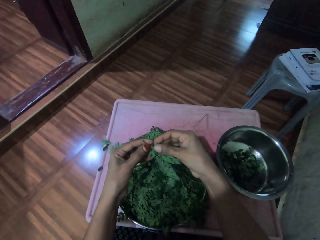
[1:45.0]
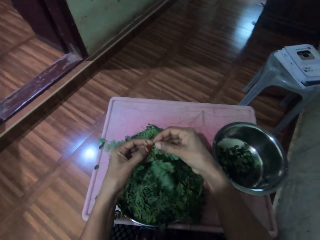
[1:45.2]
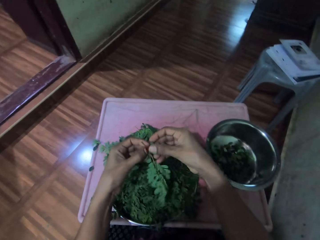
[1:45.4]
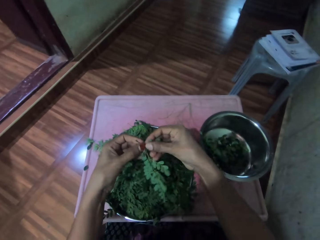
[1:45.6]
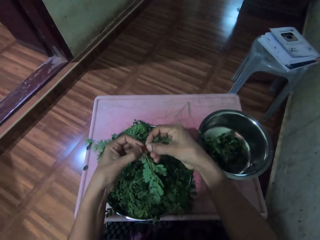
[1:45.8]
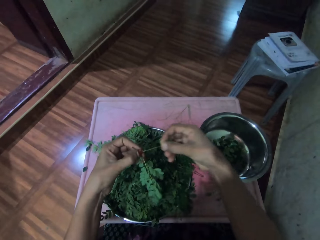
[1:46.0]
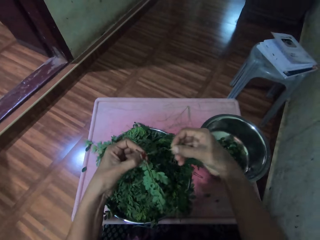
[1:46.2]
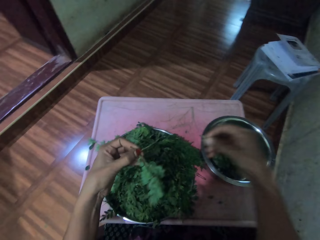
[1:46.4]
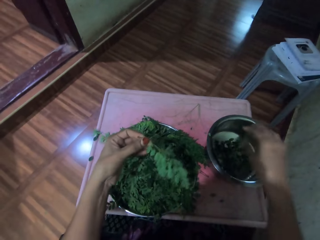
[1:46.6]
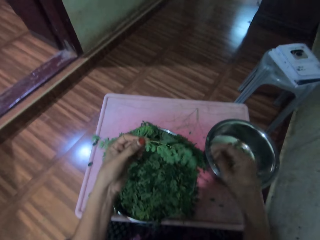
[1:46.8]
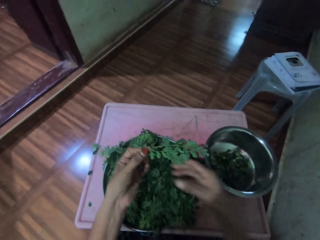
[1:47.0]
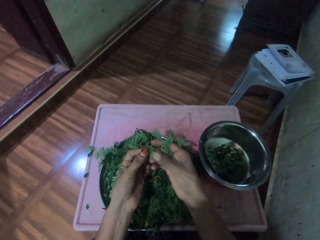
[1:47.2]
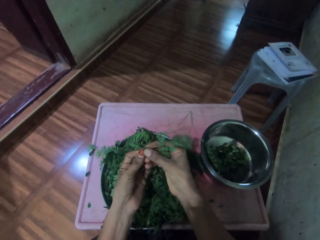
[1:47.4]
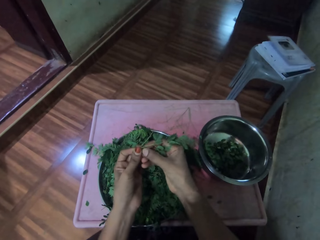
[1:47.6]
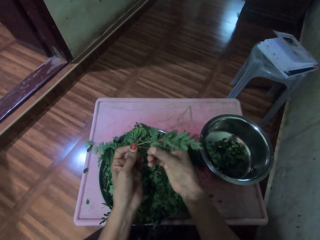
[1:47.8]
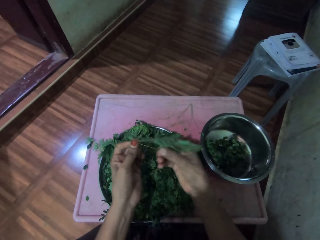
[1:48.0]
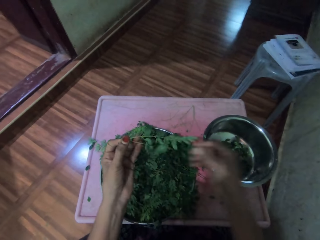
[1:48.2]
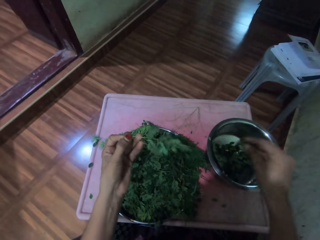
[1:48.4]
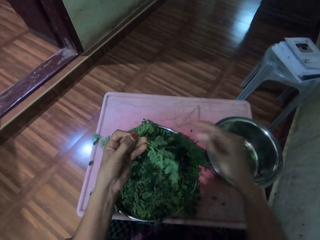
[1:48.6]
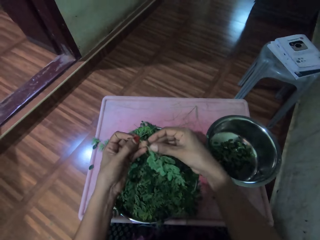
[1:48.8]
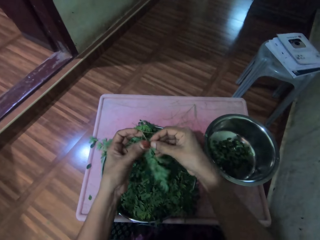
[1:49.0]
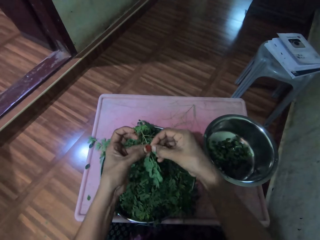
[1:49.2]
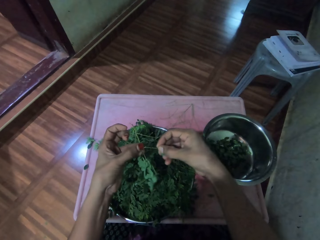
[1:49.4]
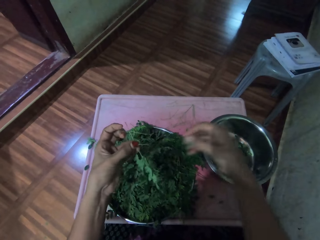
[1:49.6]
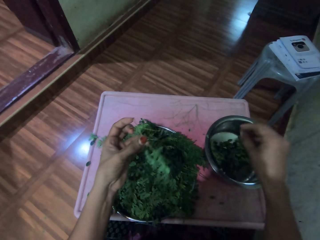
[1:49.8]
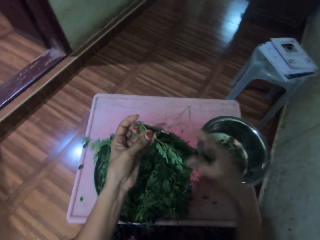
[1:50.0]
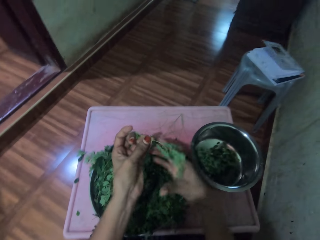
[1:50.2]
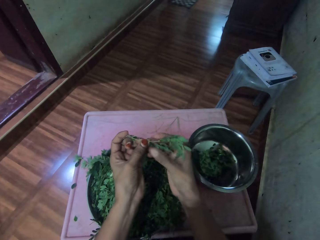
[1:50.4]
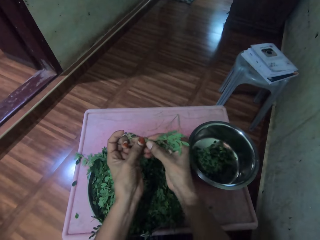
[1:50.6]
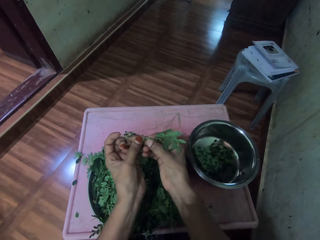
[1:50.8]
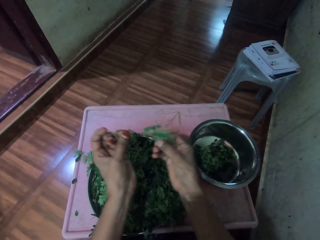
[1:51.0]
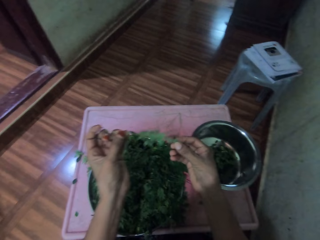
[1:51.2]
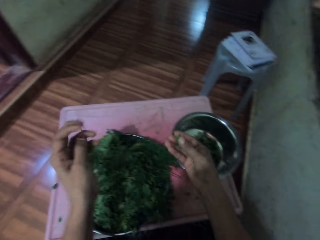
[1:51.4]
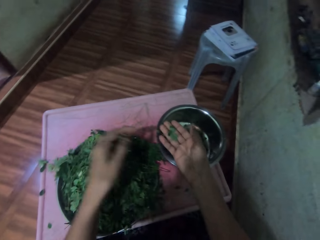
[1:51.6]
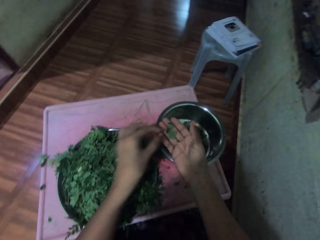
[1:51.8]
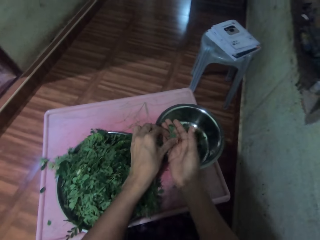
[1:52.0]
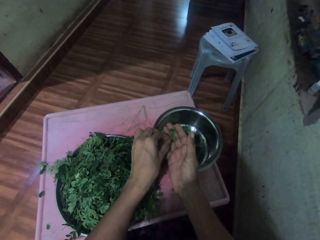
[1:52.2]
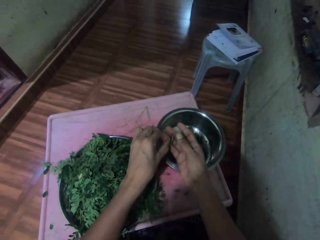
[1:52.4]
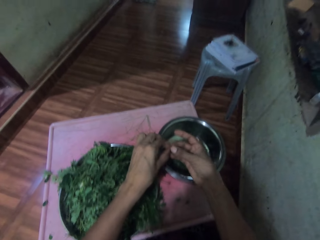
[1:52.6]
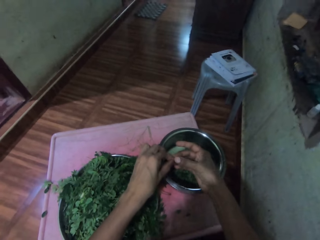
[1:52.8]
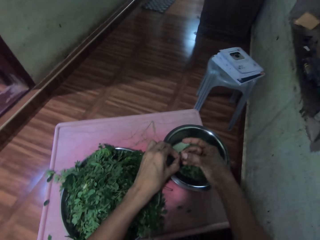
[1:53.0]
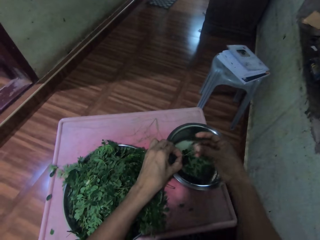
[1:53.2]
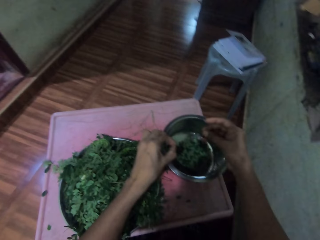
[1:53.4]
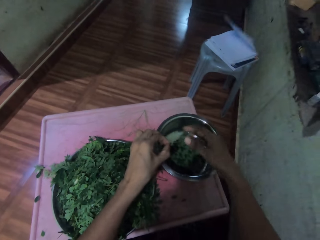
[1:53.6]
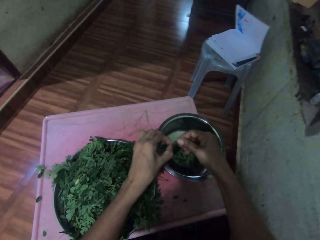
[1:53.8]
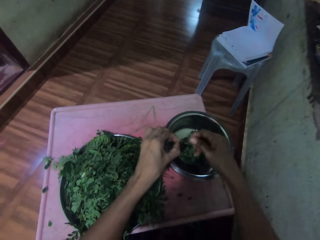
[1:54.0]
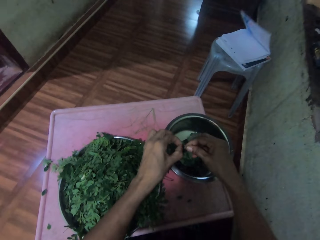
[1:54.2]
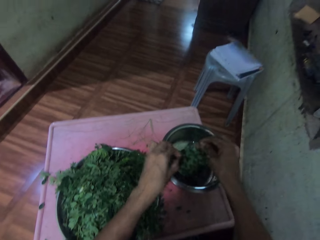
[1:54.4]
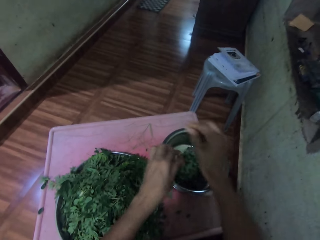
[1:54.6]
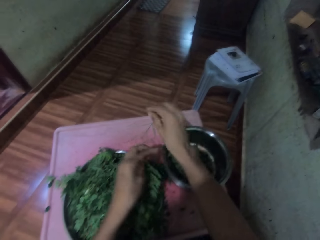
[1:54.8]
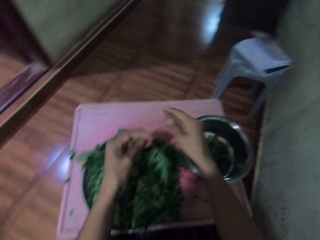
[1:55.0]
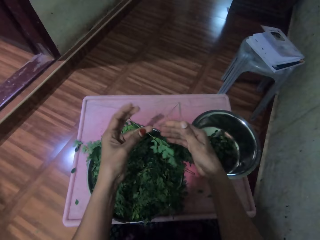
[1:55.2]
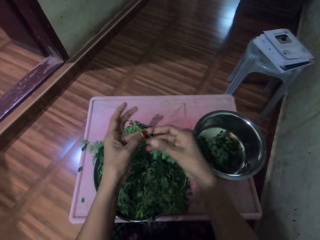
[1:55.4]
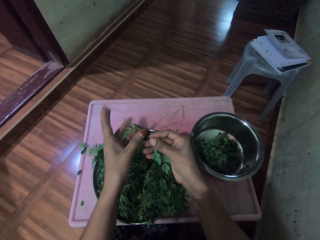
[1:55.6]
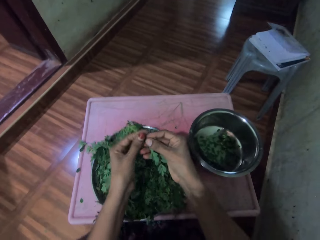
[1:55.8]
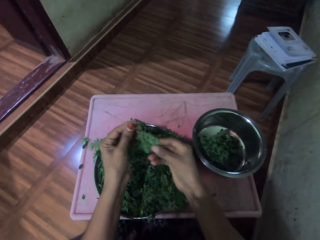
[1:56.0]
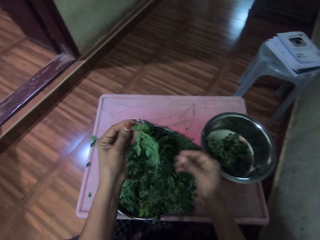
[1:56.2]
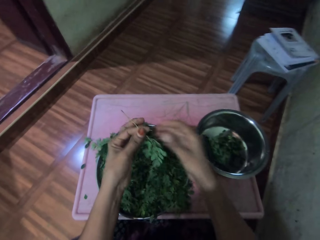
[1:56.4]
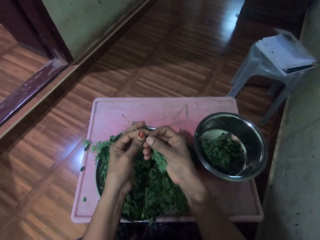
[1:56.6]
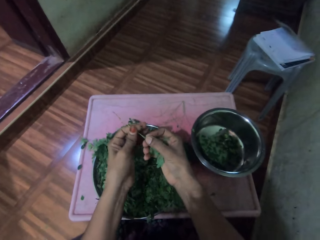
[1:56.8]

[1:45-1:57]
The camera wearer plucks the leaves from the stalk and places the leaves in the cooking pot. They pluck the leaves from the stalk and place the leaves in the cooking pot. They destem the vegetables and put the vegetables in a pan. They pluck the leaves from the stalk. They drop the stem on the table. They destem the vegetables. They place the leaves in the cooking pot. They place the stalk in a tray.

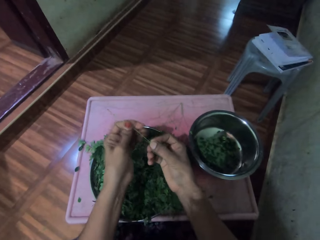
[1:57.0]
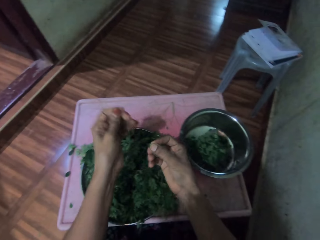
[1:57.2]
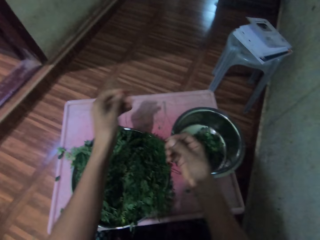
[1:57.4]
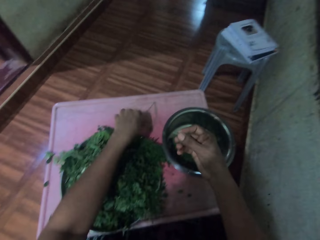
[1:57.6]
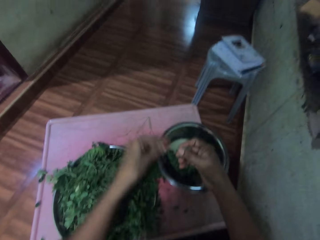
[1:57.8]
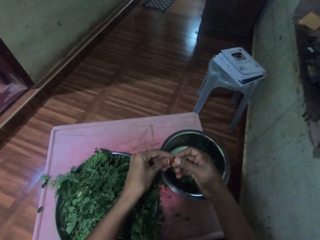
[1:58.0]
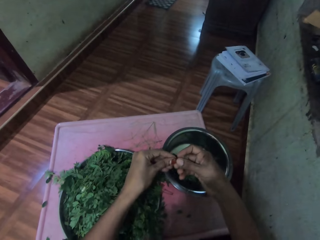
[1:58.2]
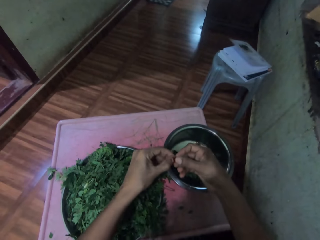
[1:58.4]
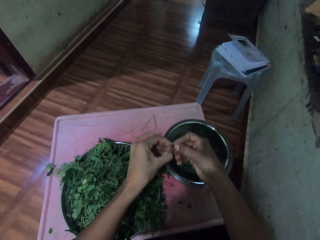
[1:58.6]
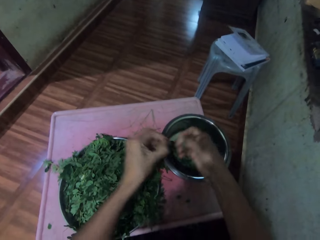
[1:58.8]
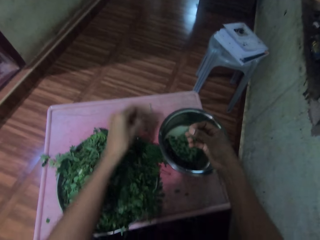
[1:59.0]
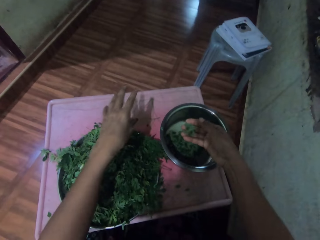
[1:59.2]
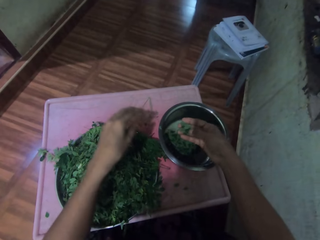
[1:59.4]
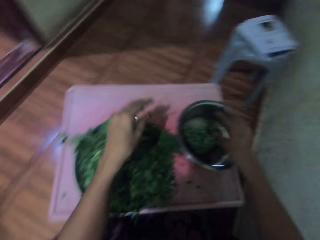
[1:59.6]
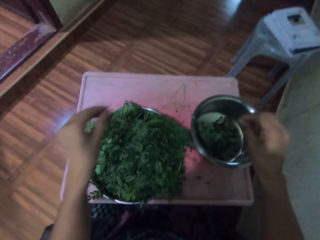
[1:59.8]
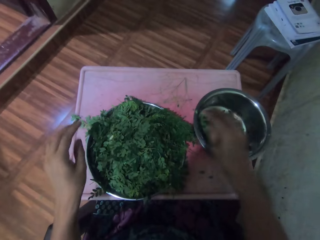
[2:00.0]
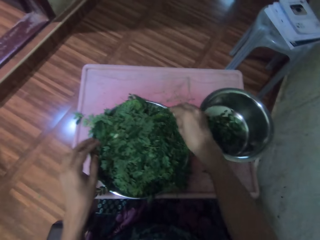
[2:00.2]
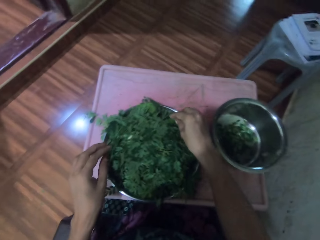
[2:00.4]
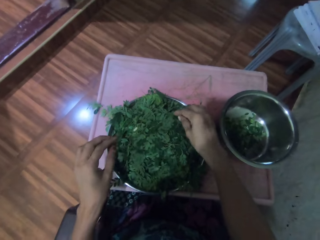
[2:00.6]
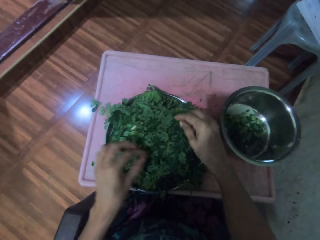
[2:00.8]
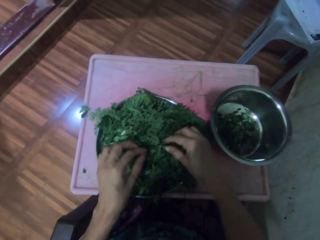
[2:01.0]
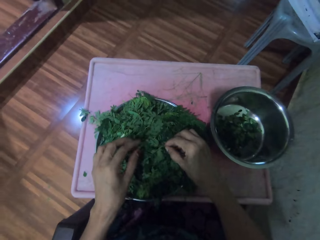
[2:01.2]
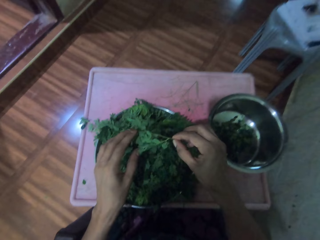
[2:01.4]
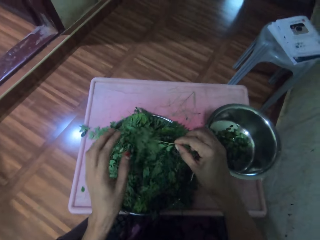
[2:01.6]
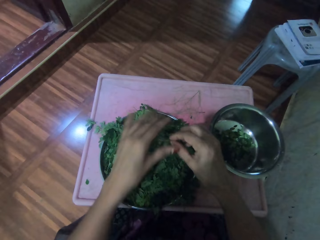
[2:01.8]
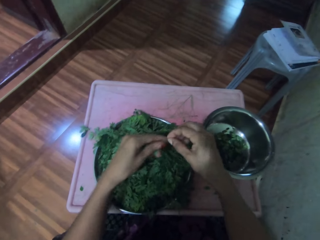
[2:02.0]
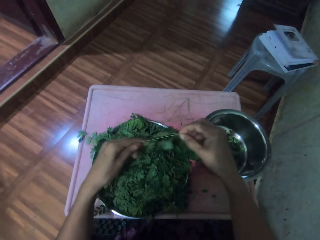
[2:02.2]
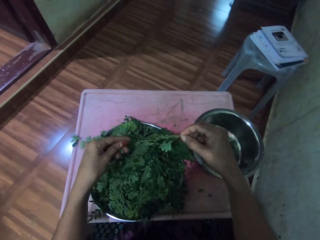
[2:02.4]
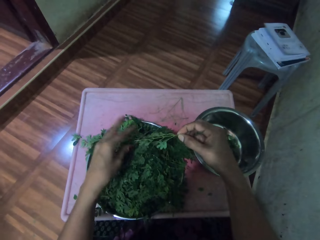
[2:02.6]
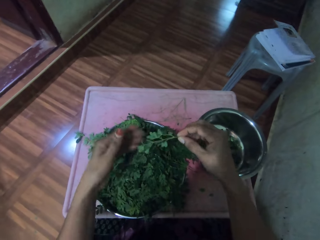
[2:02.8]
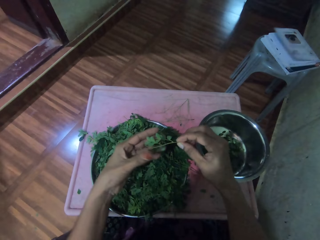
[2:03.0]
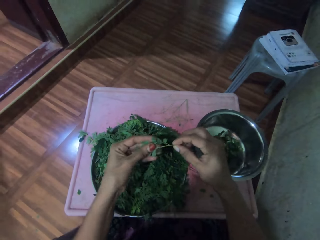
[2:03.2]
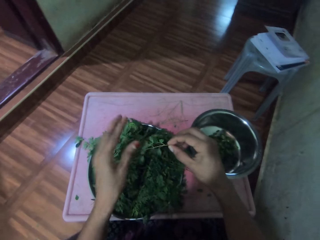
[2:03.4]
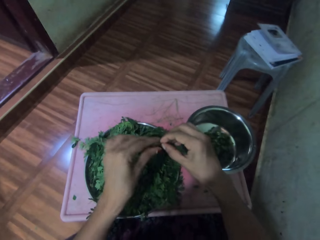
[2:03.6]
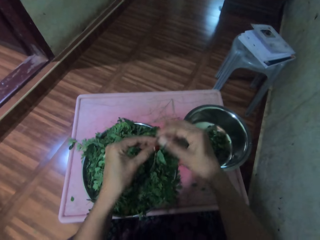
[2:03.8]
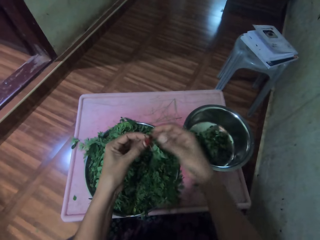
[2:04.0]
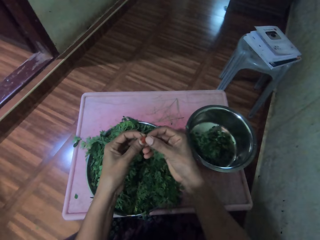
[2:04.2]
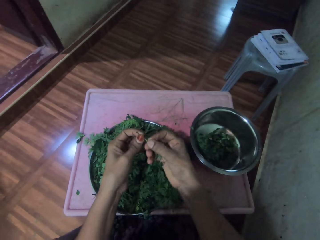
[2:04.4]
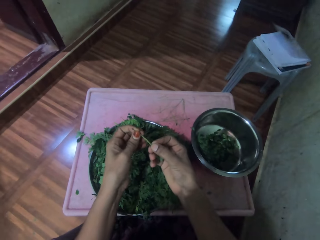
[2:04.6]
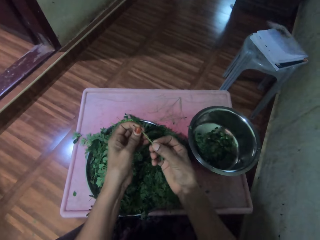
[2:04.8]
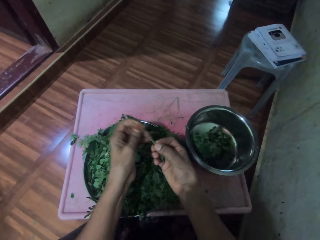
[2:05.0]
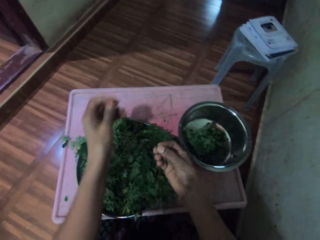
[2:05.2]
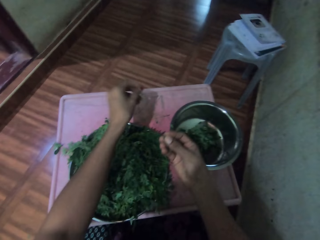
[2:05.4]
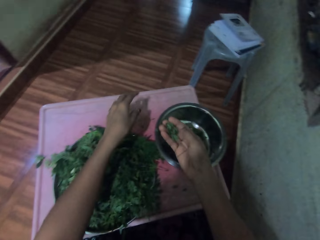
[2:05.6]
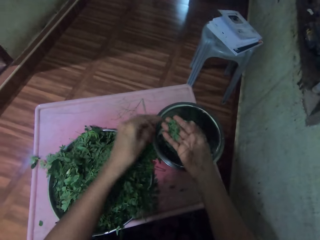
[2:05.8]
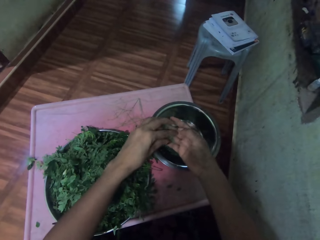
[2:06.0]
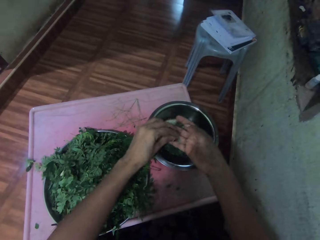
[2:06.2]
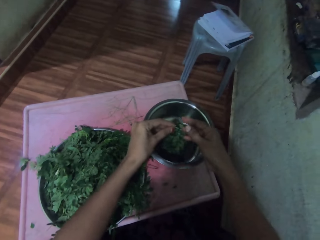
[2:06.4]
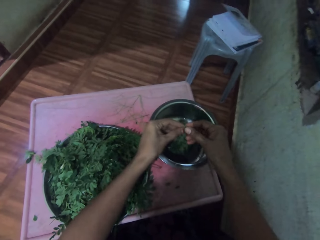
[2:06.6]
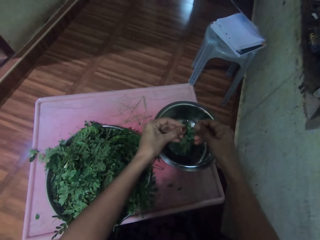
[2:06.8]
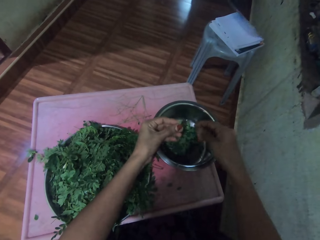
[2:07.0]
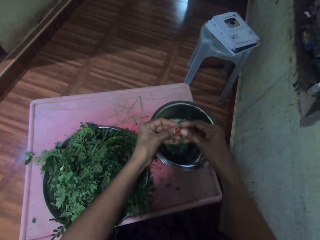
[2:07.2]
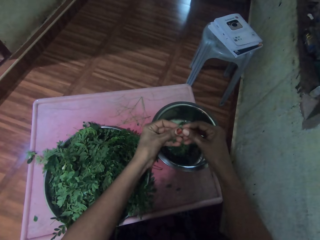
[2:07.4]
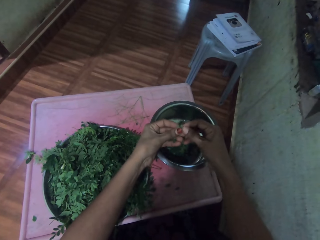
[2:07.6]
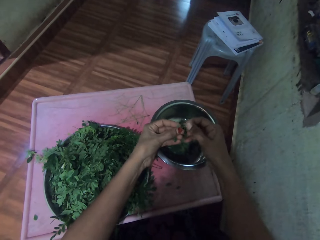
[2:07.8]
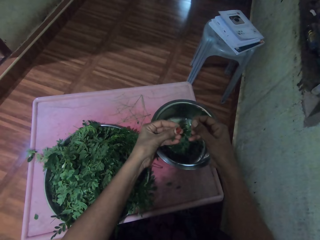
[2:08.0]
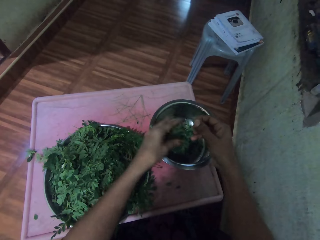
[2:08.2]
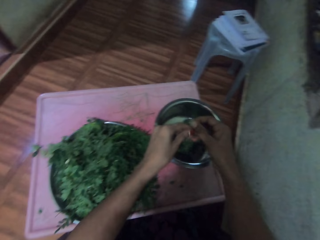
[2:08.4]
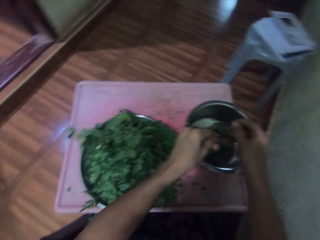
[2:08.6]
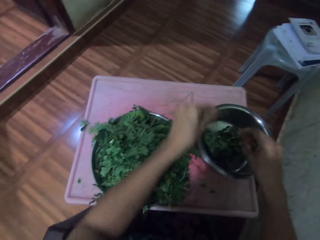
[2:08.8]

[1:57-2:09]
The camera wearer moves their hand along the vegetable stem. They pluck the leaves from the stalk and place the stalk in a tray. They place the leaves in the cooking pot. They pick up the vegetable stem and move their hand along the vegetable stem. They pluck the leaves from the stalk and place the stalk in the tray. They place the leaves in the cooking pot.
